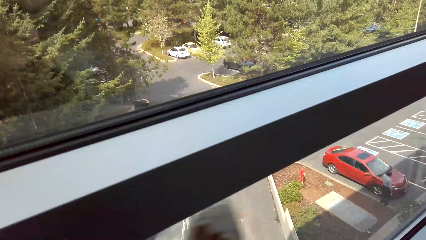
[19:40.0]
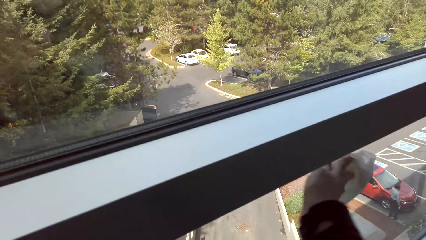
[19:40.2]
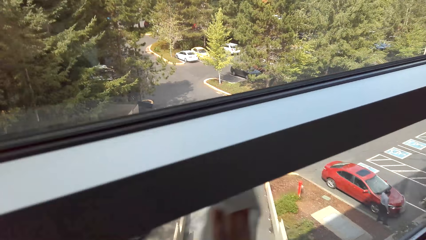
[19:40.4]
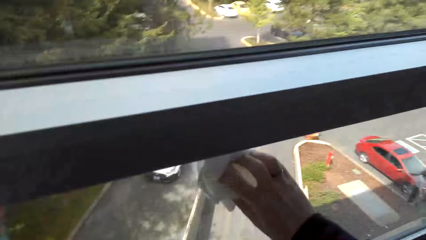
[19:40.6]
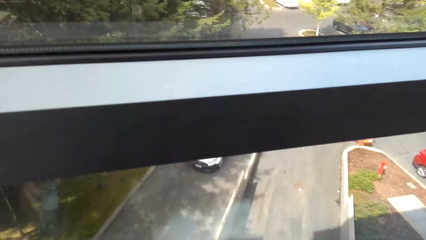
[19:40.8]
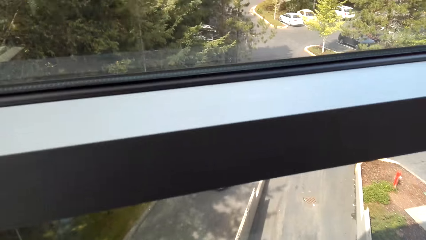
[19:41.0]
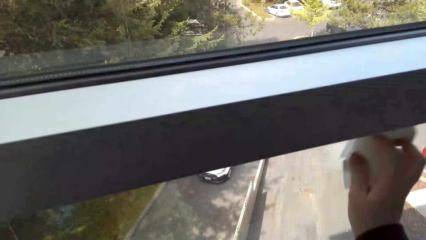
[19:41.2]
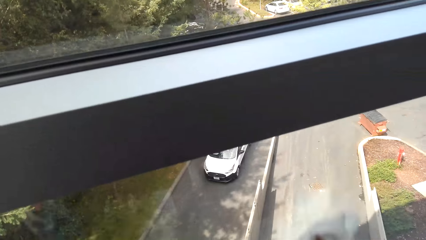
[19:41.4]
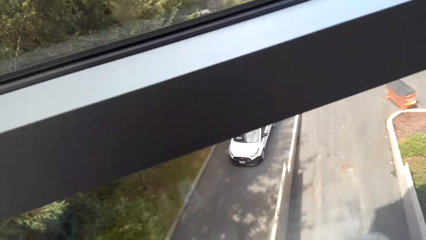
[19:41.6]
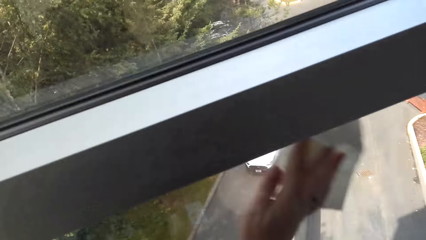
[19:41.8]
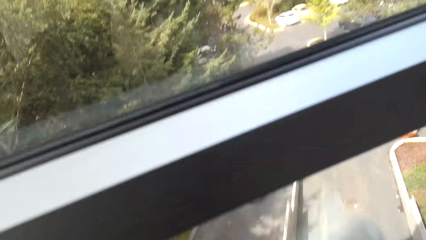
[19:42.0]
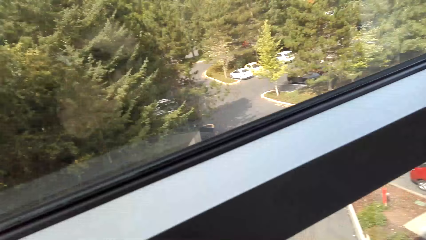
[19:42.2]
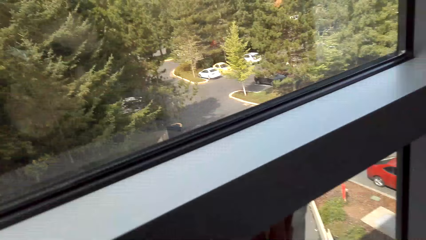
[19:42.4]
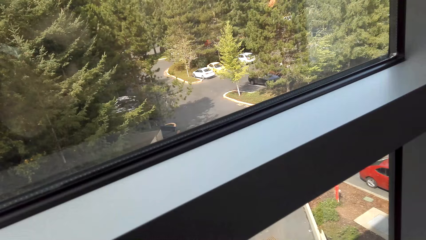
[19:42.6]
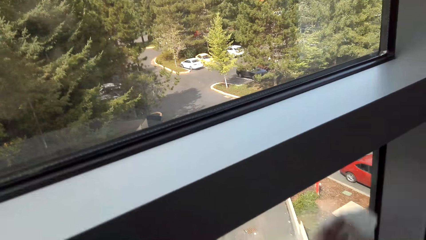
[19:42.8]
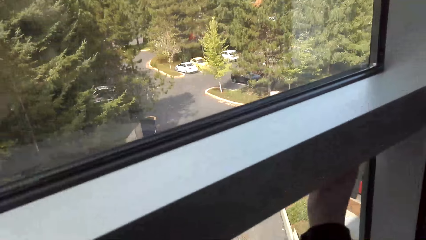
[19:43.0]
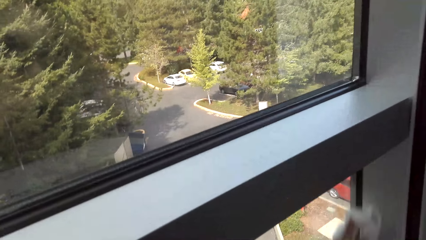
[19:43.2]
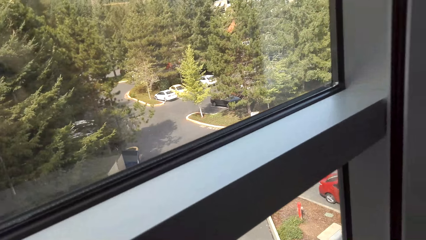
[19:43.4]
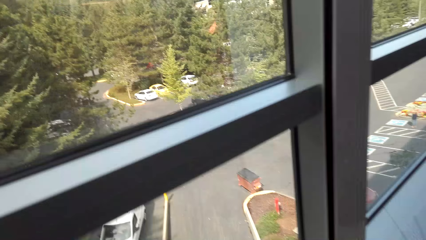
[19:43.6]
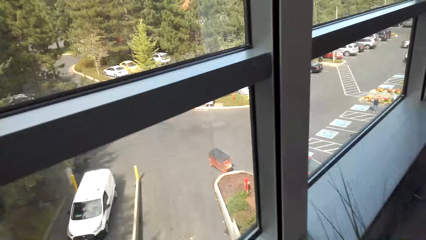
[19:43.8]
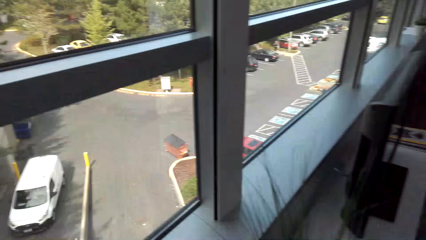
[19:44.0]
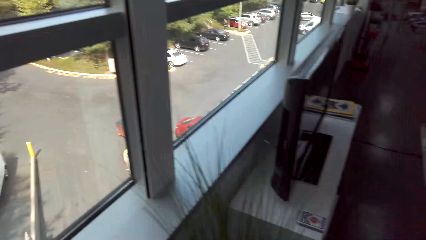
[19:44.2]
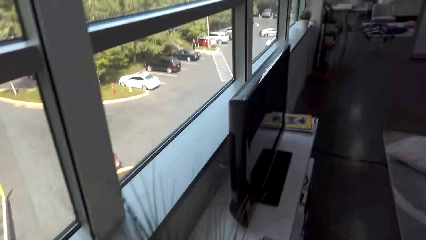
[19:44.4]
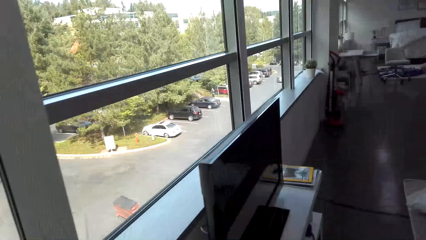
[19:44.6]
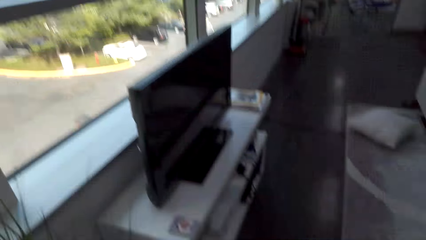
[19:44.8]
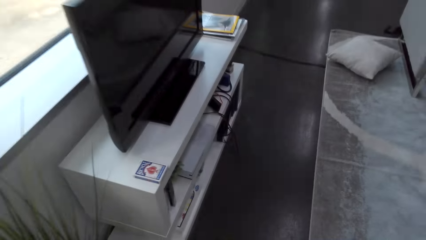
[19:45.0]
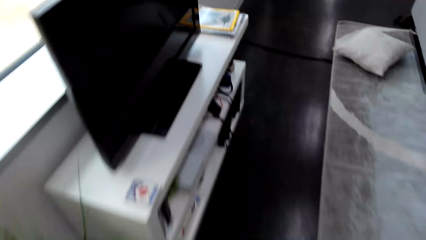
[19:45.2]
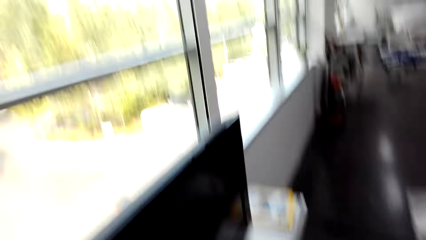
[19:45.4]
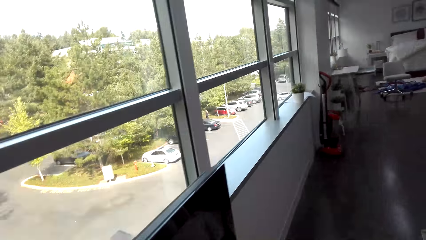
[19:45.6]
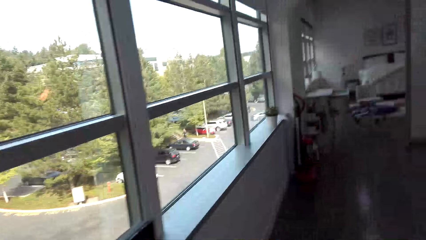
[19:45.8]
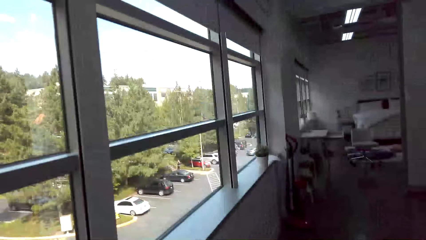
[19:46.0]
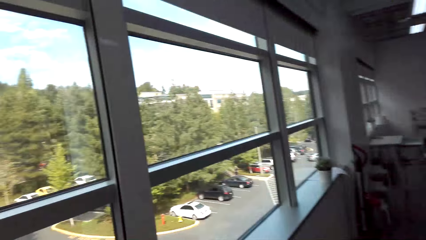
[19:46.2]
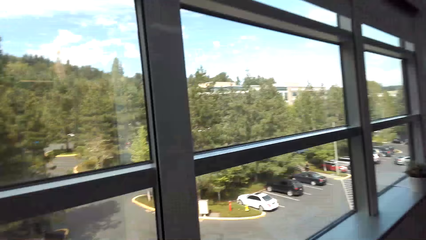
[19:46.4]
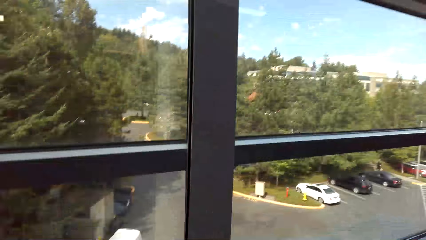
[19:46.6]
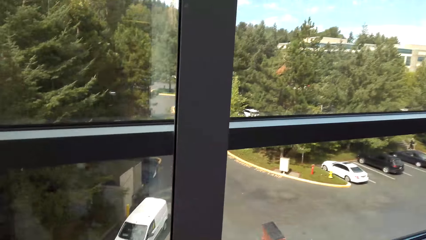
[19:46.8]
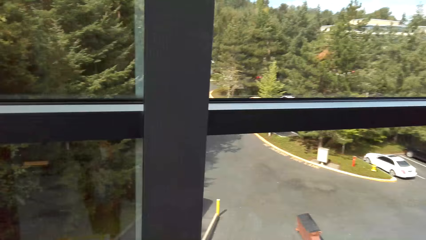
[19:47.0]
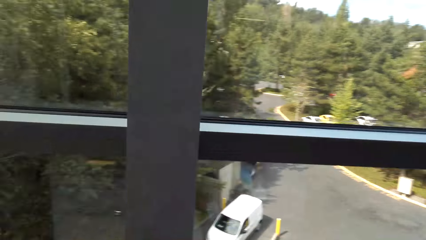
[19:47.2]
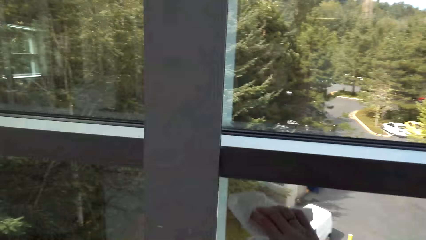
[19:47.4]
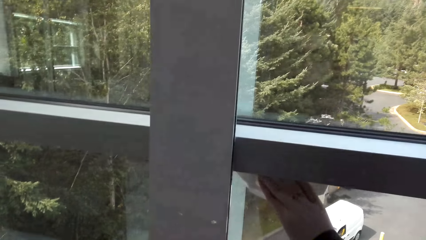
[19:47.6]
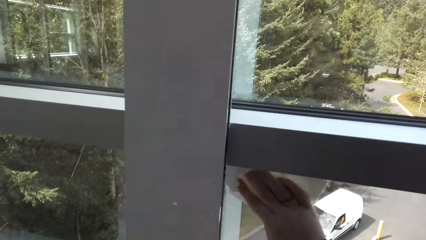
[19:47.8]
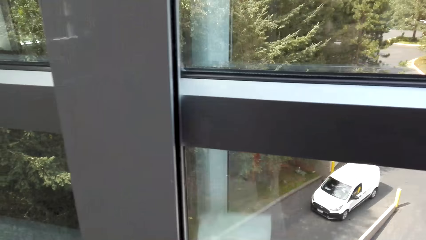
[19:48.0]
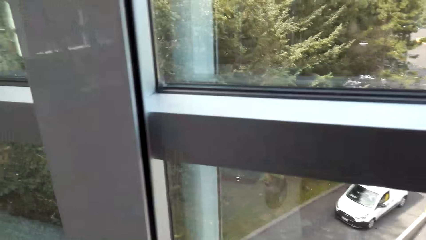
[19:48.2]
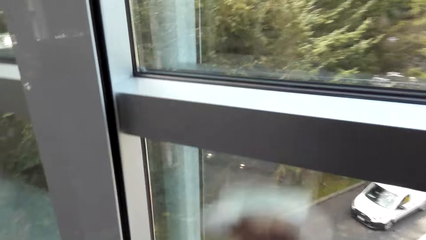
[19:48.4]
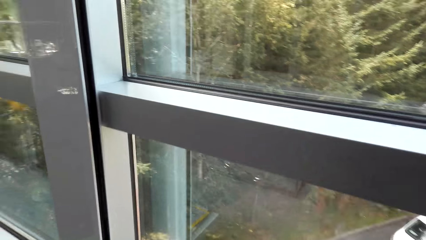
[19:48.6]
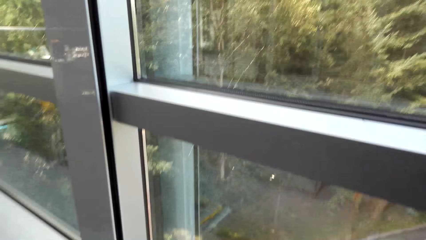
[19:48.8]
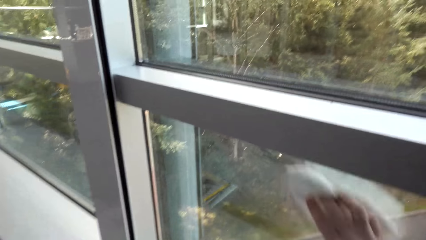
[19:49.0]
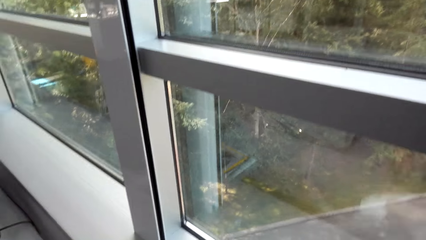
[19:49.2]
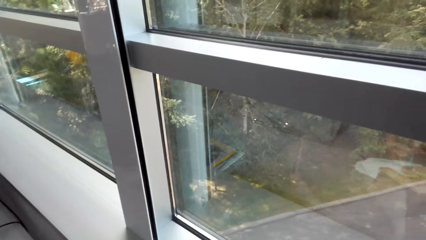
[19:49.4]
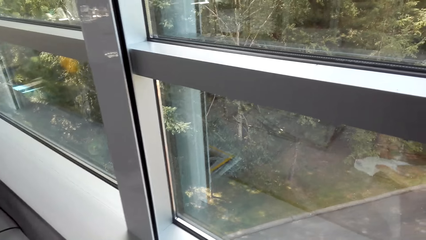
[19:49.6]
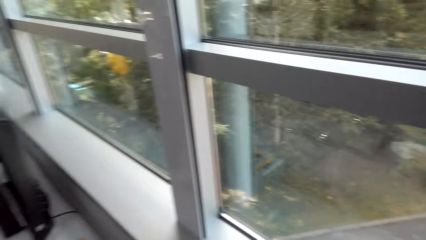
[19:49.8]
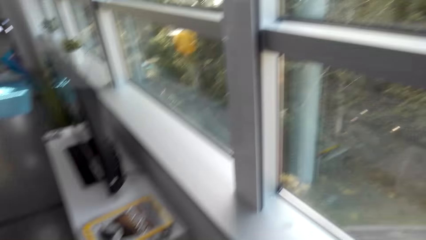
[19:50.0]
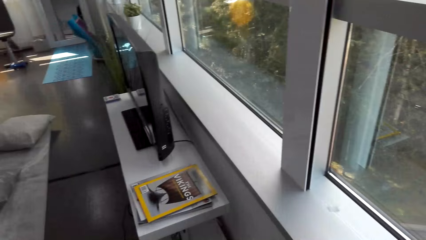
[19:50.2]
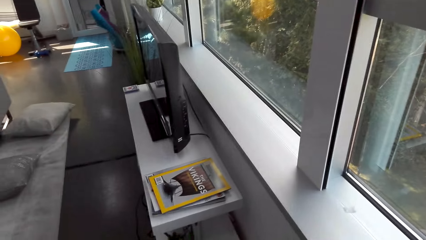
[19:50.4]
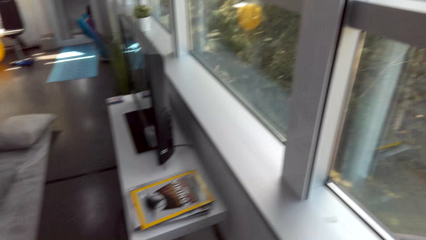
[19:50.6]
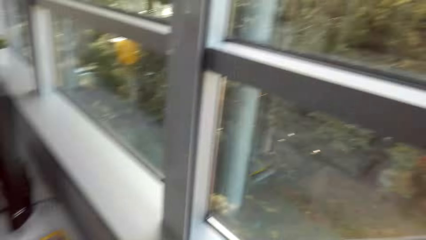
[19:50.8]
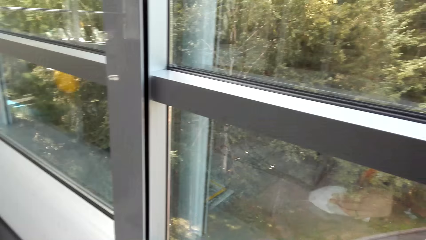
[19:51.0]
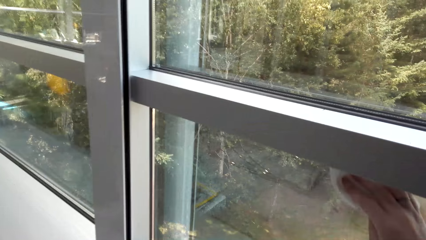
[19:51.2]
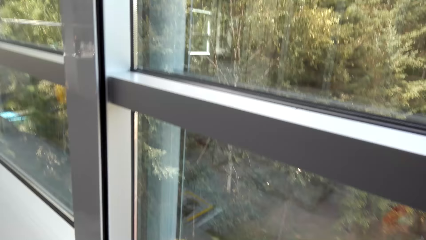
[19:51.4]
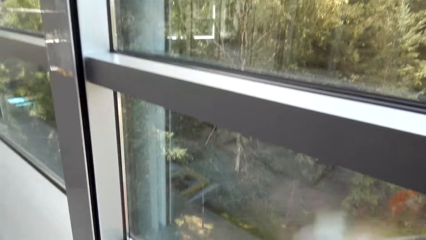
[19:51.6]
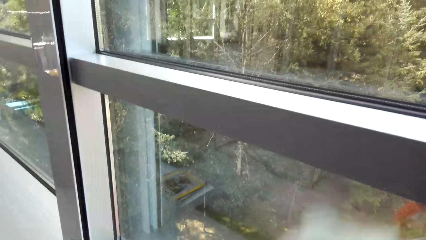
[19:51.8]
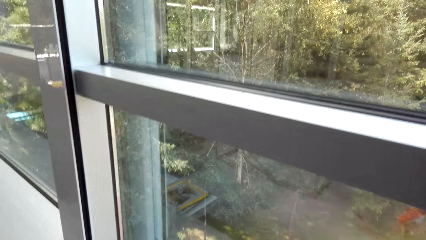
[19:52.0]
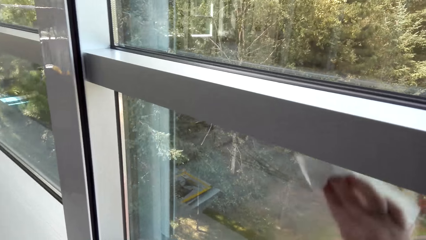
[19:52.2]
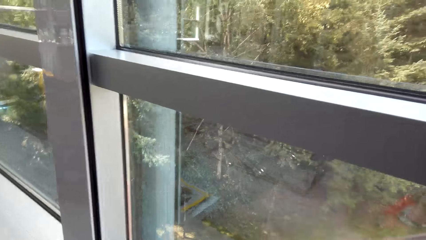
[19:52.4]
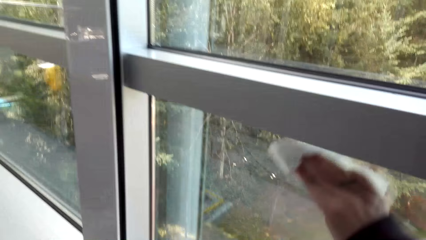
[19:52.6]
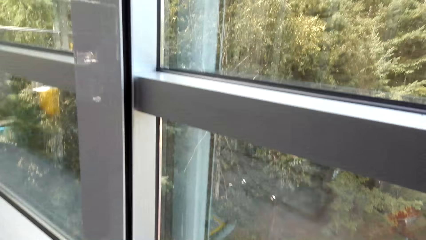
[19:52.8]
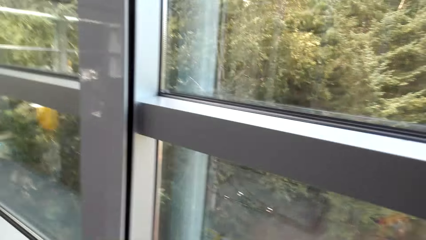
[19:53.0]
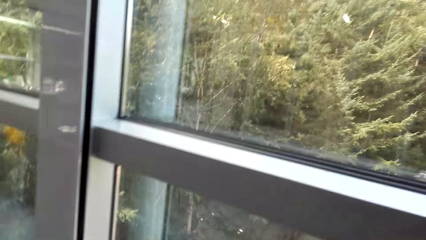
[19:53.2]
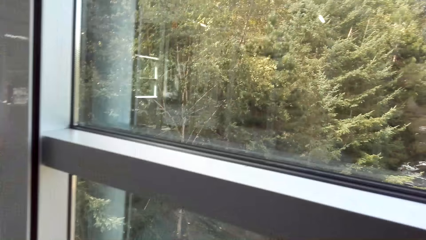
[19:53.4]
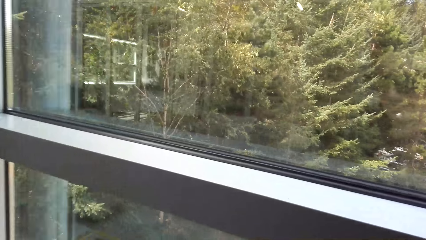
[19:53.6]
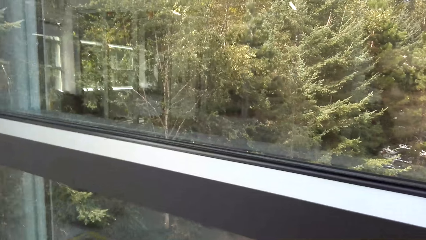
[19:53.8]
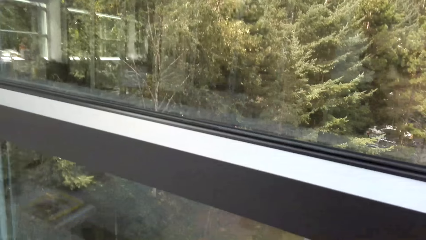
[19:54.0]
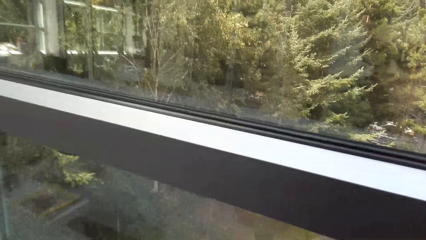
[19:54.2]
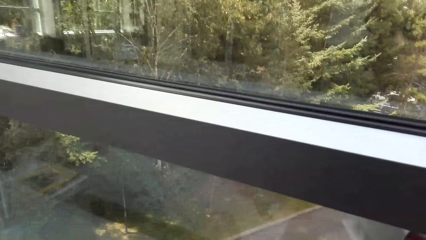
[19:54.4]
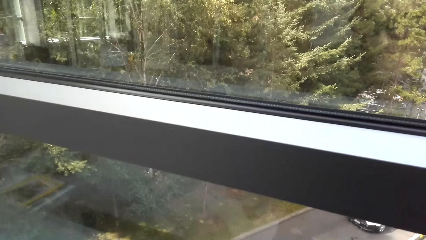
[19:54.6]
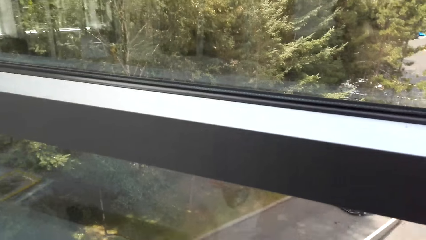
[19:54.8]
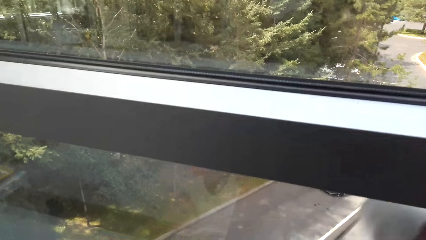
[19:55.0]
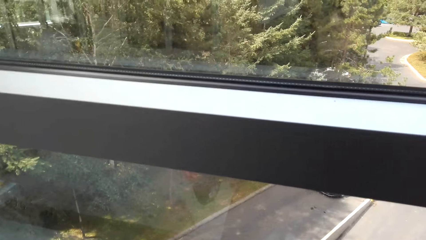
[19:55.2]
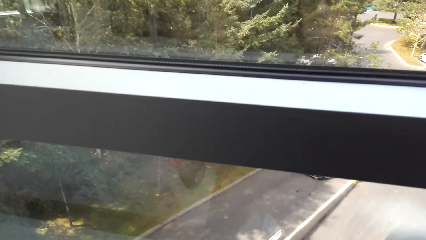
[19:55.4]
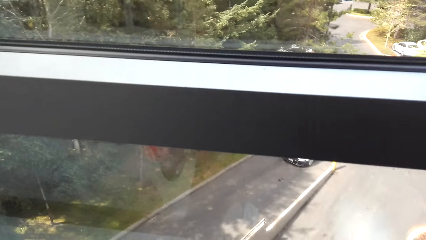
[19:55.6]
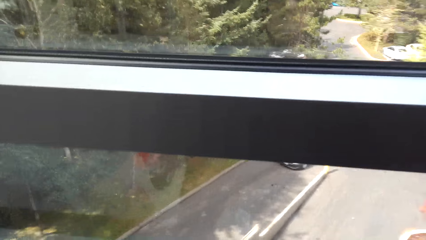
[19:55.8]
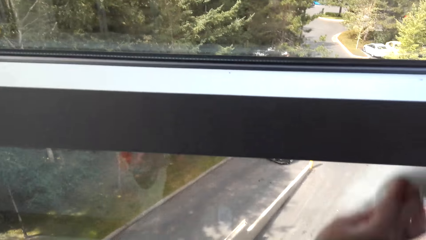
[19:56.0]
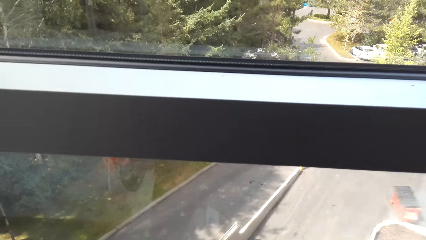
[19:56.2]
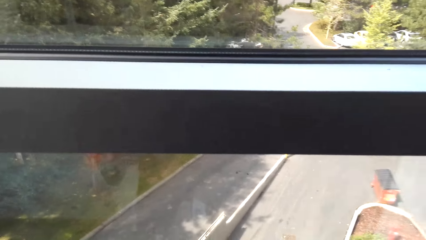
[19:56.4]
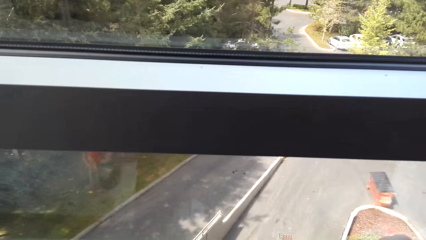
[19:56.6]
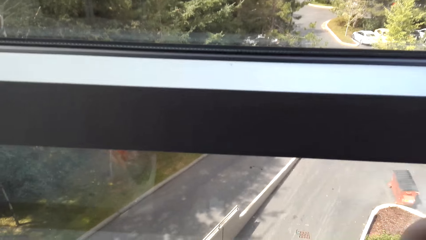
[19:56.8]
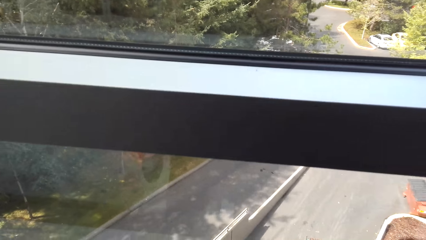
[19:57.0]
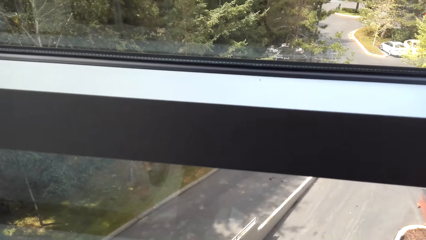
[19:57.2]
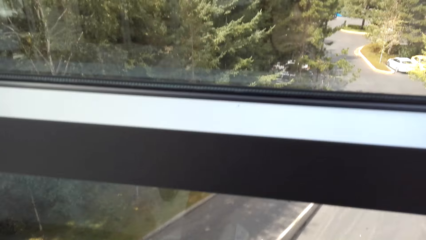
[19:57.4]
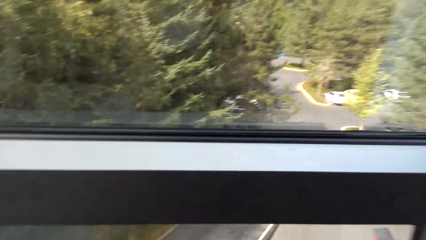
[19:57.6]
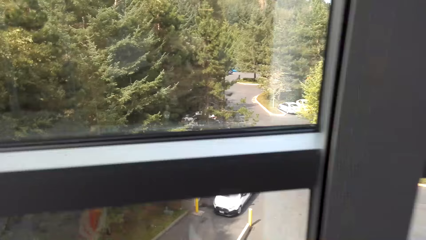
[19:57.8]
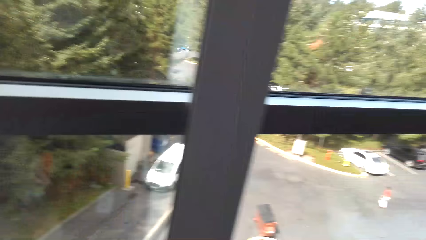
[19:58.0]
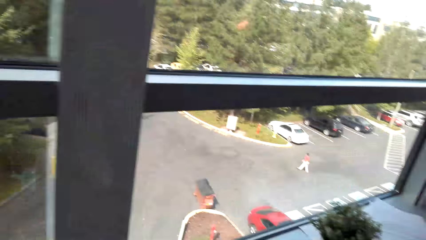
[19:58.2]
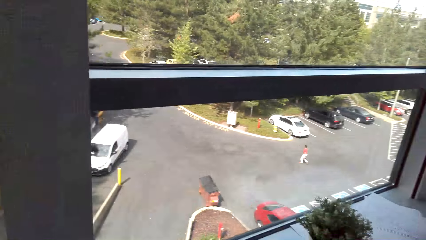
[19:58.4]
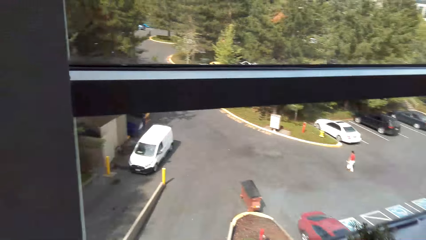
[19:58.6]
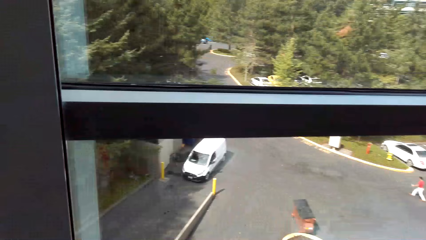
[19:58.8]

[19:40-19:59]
The camera wearer walks to the window next to the TV. They wipe the window with a paper towel. They spray on the paper towel. They wipe the window with the paper towel.
